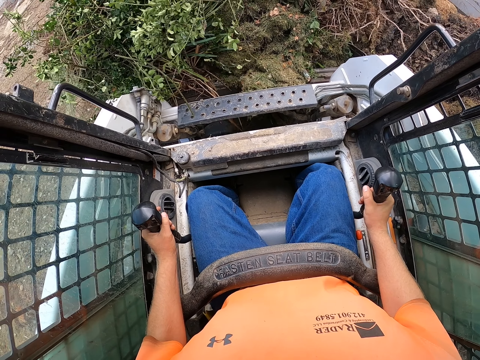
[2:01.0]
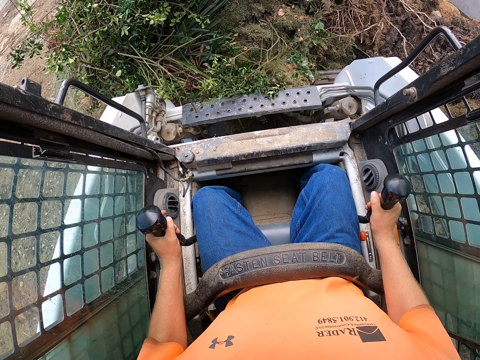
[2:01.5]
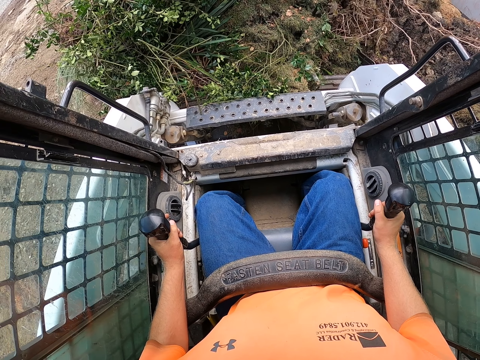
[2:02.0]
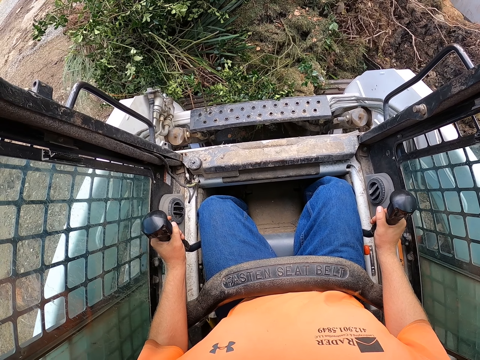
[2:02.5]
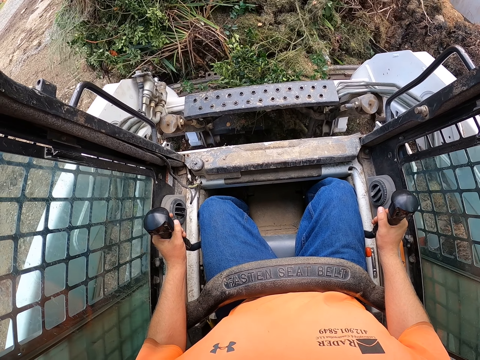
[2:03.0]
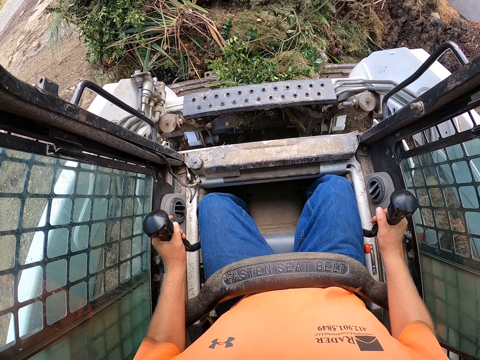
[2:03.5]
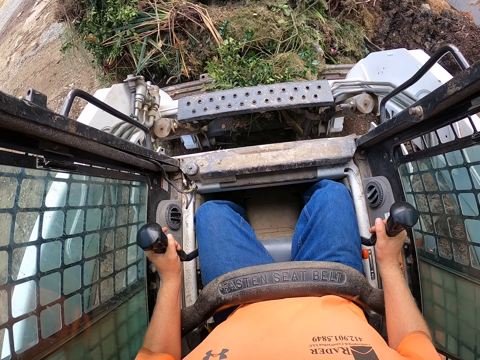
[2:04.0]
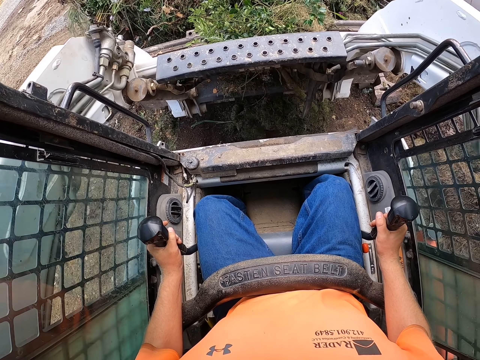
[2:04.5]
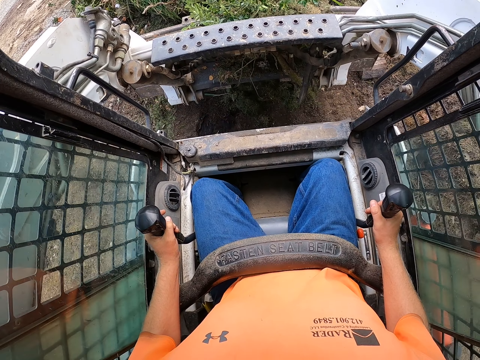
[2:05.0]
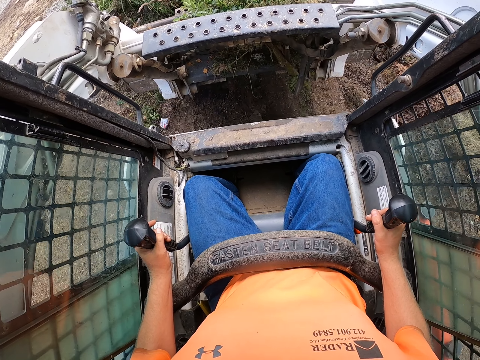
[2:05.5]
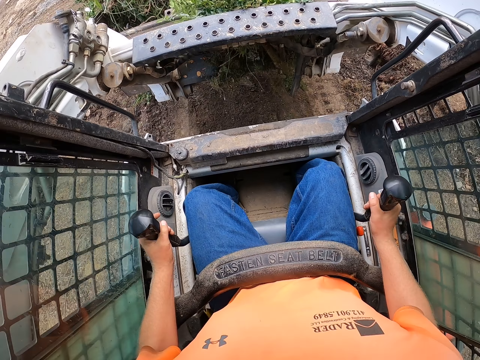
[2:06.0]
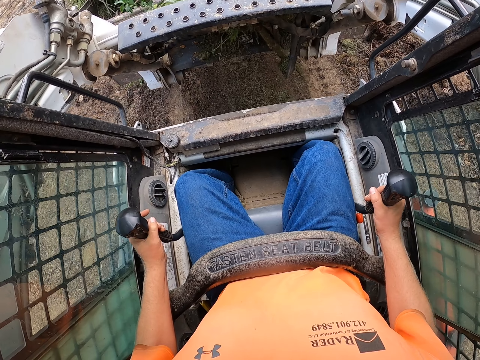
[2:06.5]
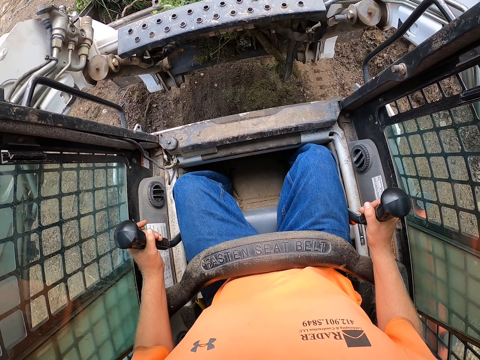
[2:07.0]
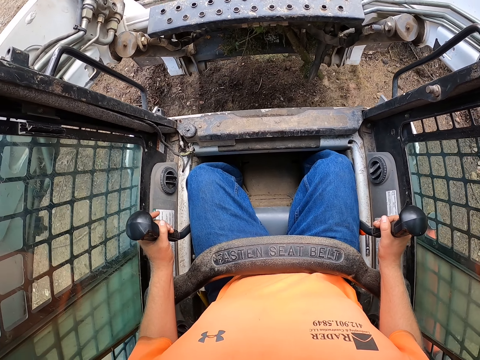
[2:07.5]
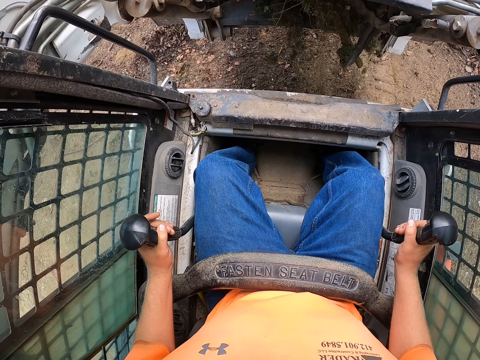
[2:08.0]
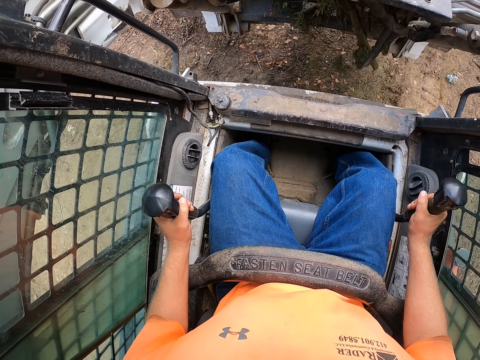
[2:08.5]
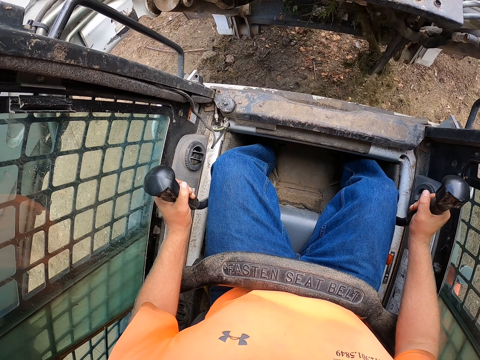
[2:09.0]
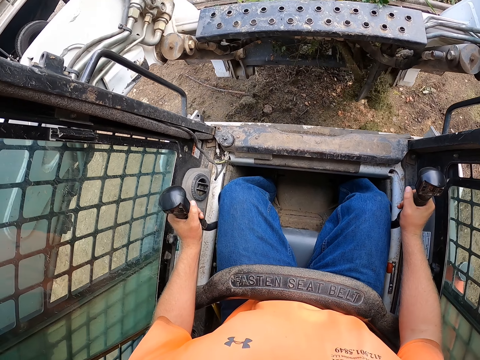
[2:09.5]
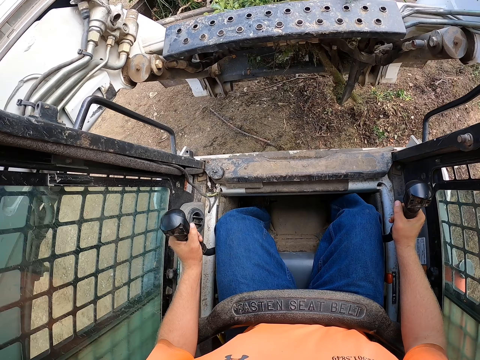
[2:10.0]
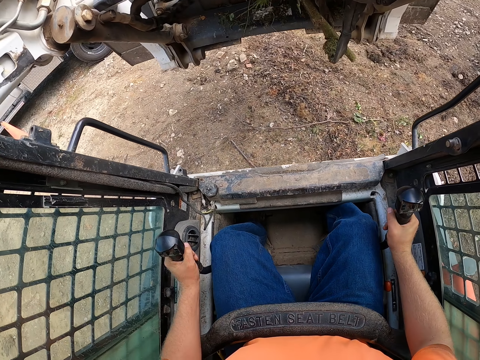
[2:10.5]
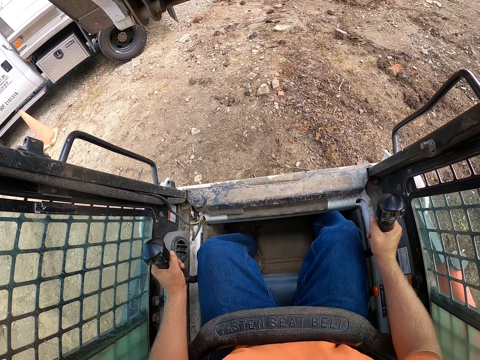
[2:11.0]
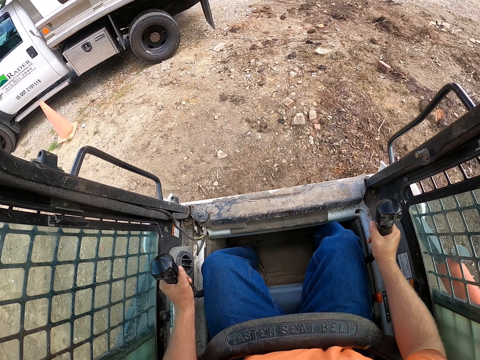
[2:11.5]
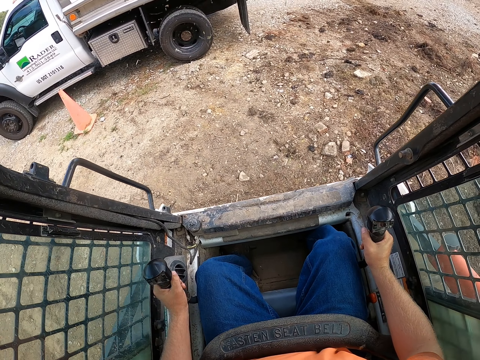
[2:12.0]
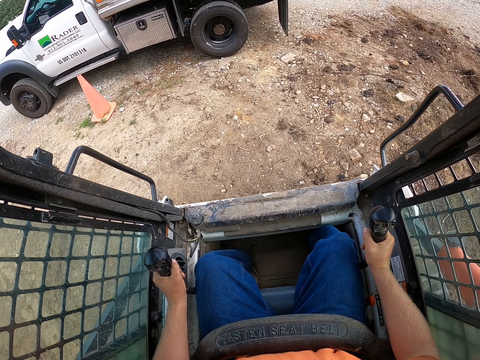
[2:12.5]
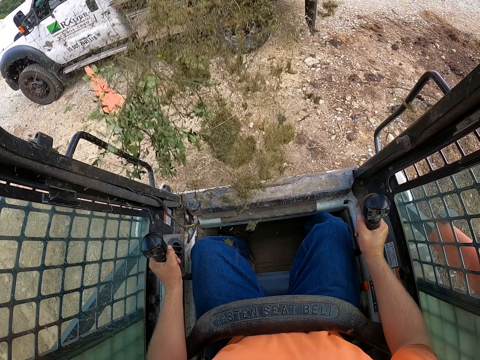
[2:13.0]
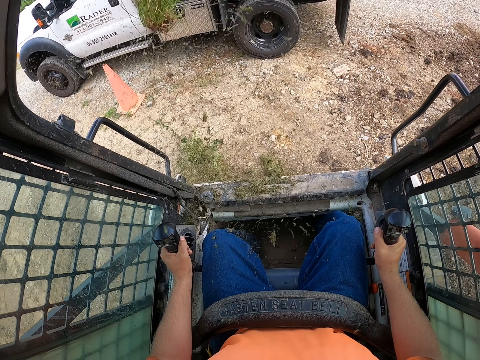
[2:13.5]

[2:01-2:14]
The camera wearer drives the mulching tractor with the levers in his hands.

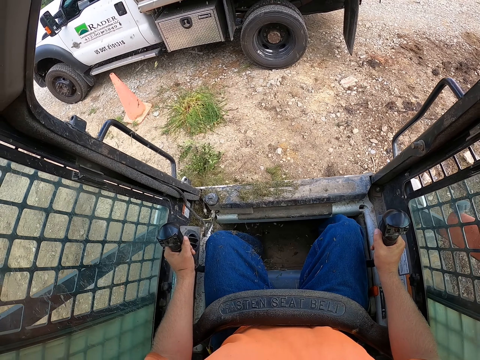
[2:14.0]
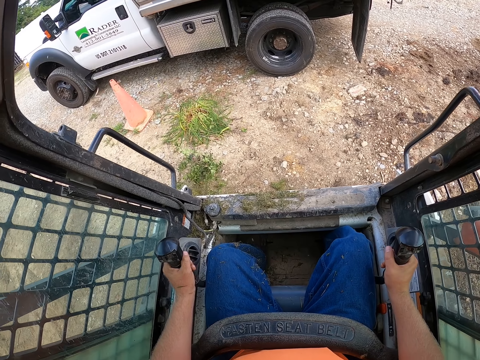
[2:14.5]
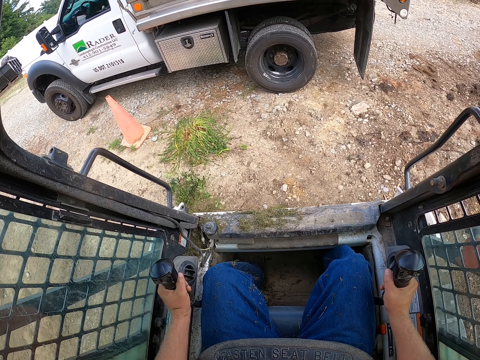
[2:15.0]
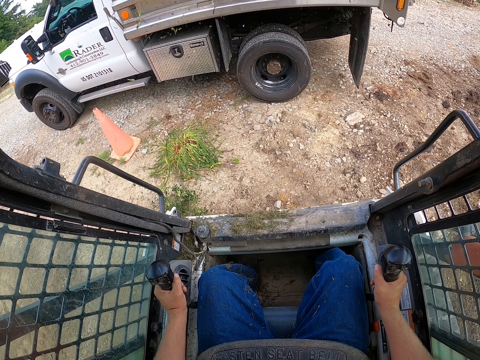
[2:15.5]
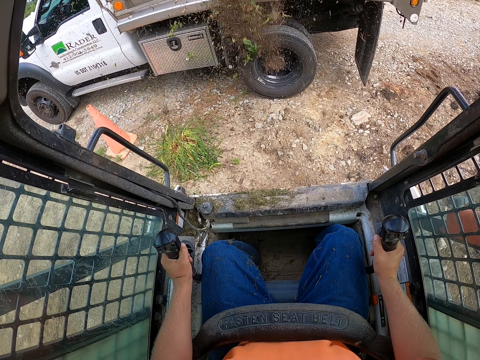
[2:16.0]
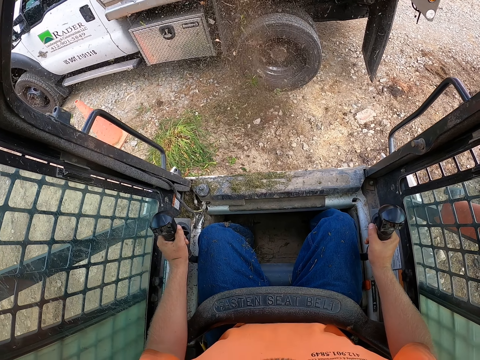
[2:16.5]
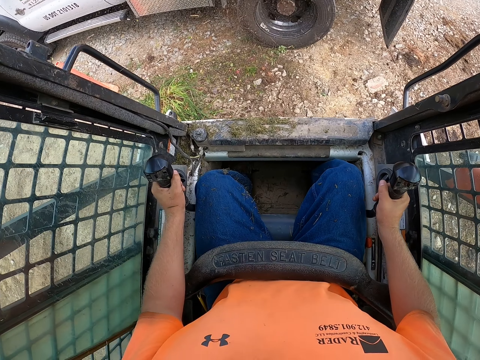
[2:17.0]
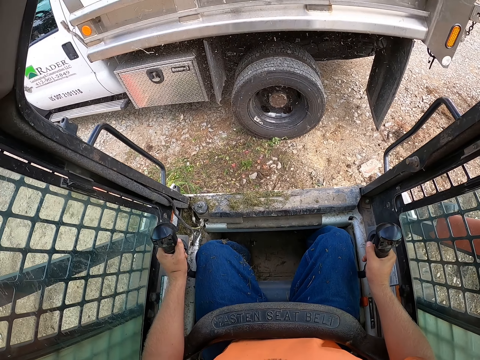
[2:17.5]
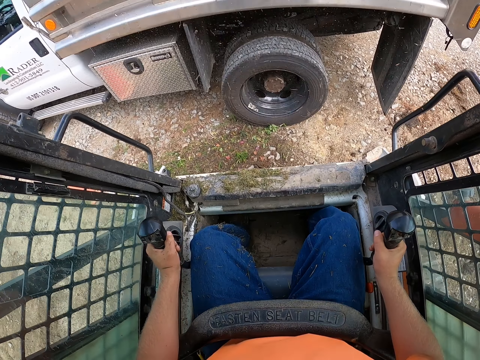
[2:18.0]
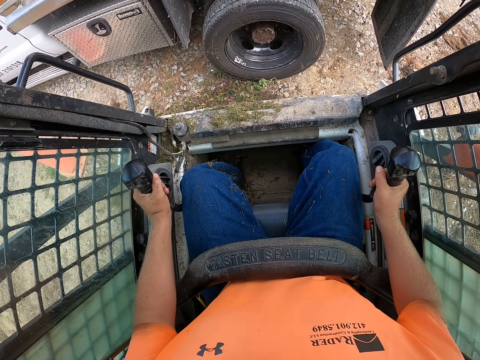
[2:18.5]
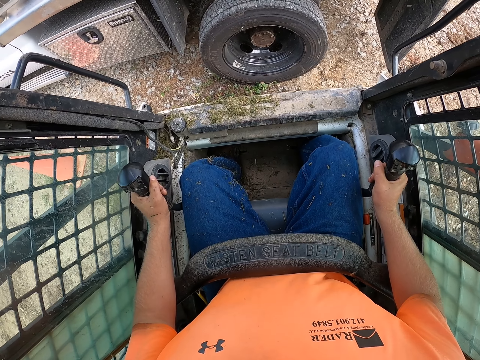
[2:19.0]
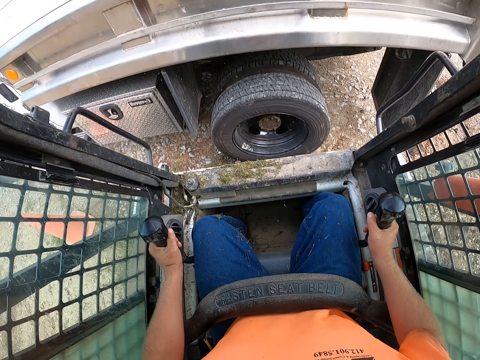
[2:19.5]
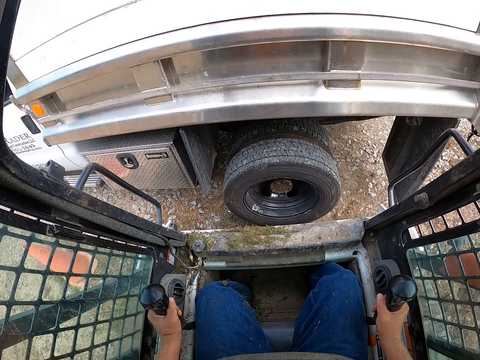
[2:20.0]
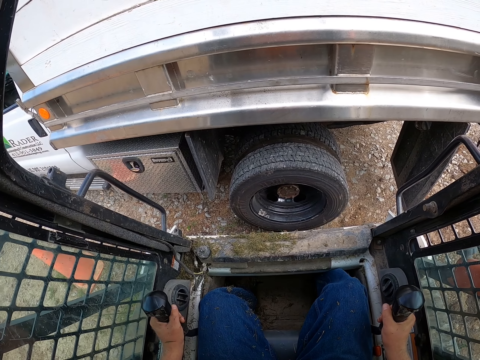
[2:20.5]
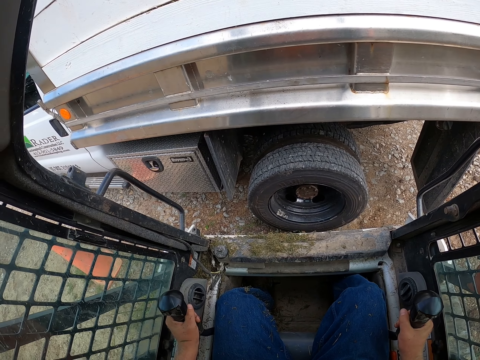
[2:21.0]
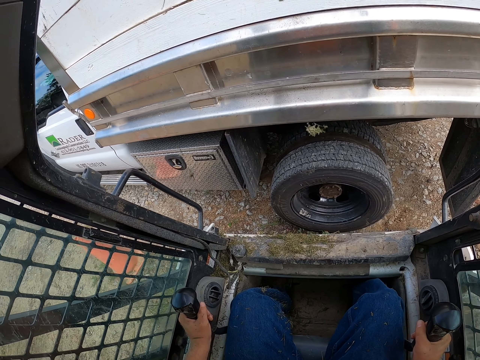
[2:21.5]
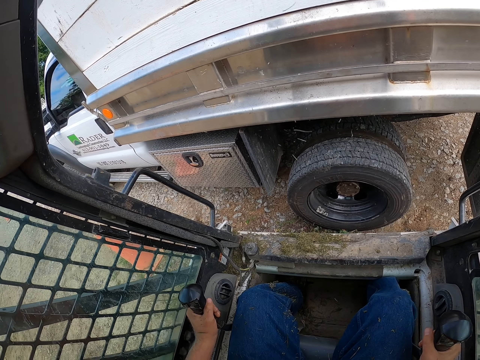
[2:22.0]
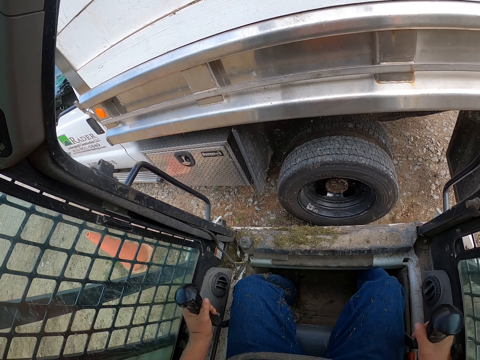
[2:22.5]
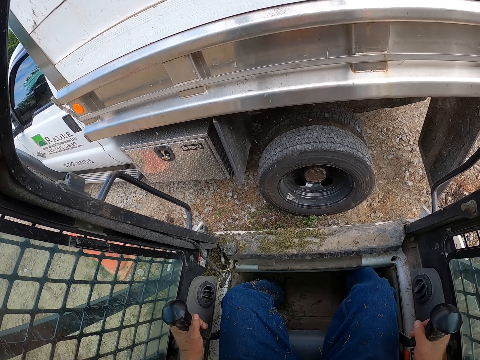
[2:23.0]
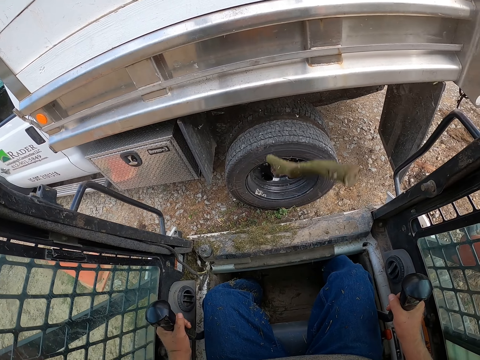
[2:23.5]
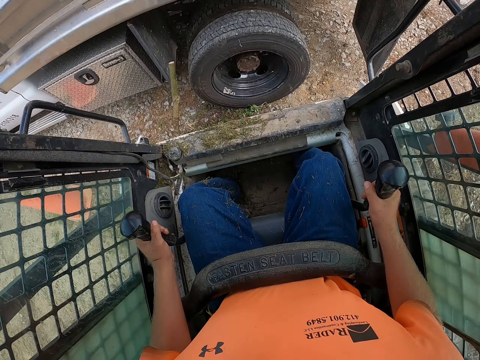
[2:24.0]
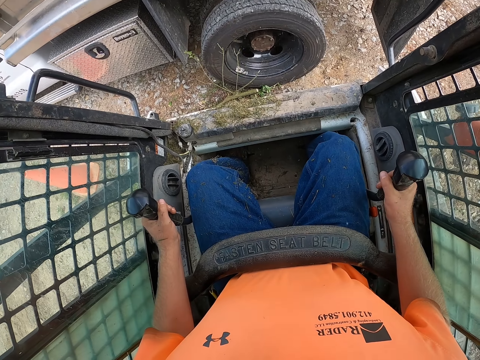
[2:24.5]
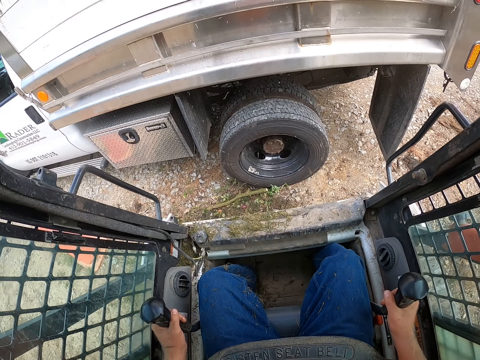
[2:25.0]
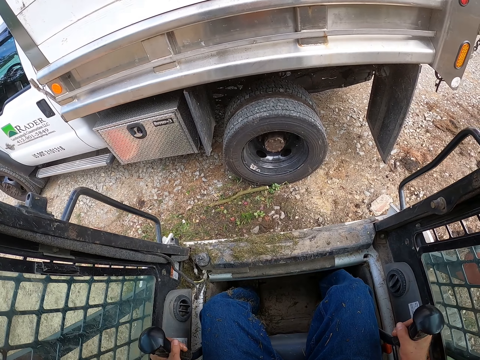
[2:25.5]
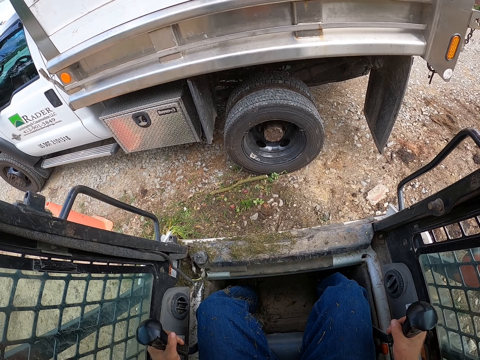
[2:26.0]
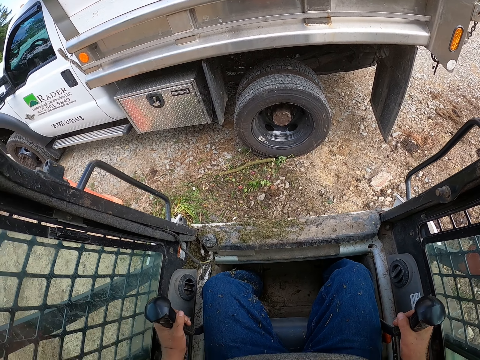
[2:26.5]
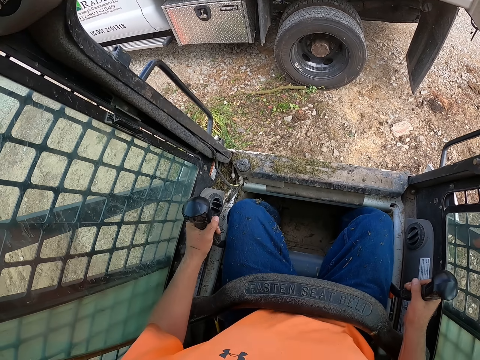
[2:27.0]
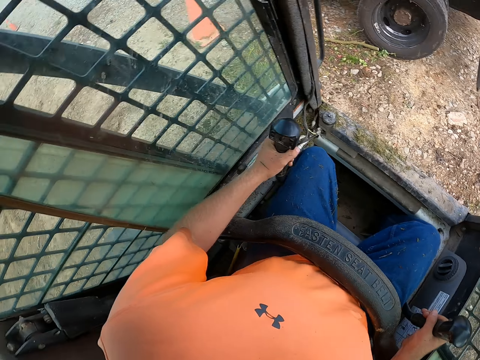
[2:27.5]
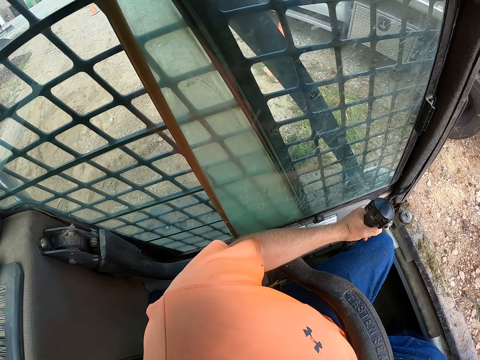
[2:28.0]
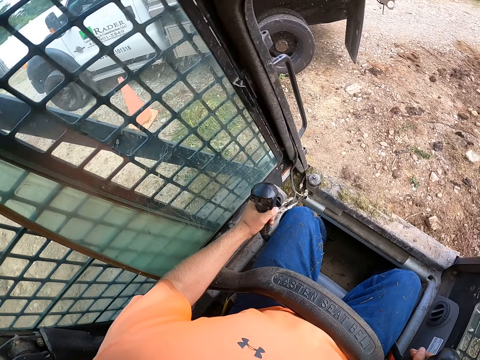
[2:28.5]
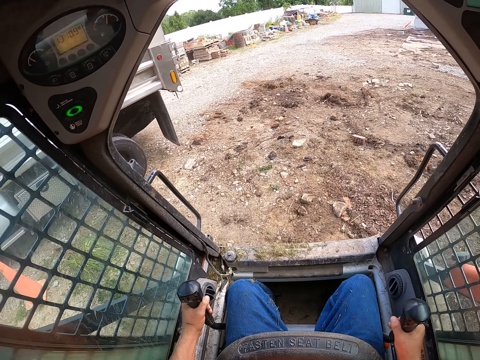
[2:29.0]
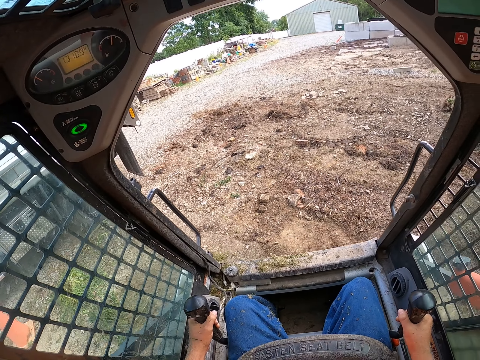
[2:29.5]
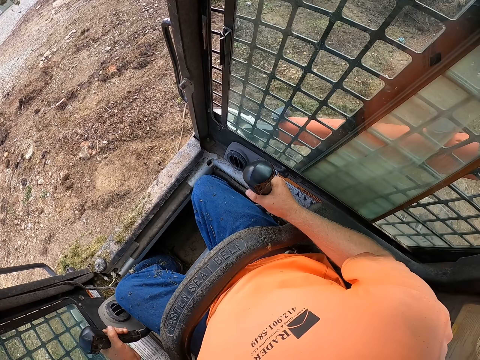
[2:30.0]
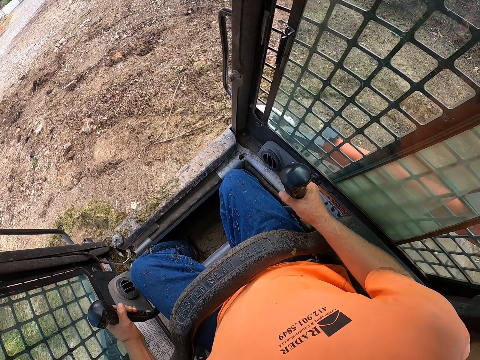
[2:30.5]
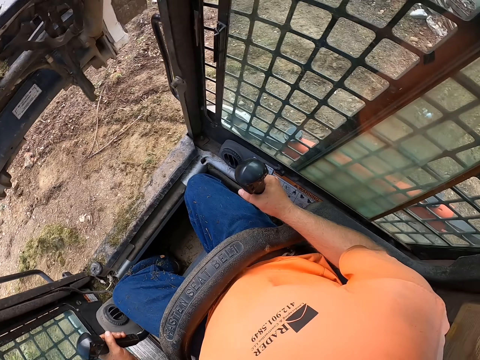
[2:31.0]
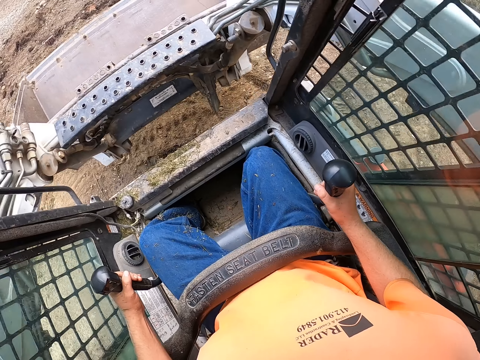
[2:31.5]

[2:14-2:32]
The camera wearer pours the mulch in the scooper into the truck. He drives the mulching tractor with the levers in his hands.
